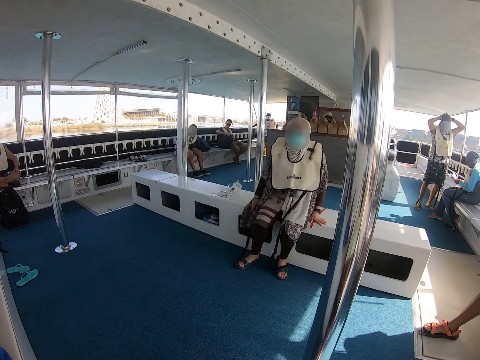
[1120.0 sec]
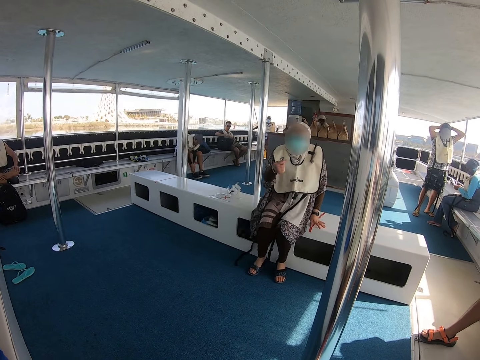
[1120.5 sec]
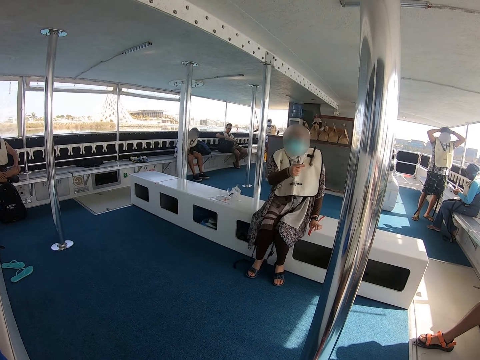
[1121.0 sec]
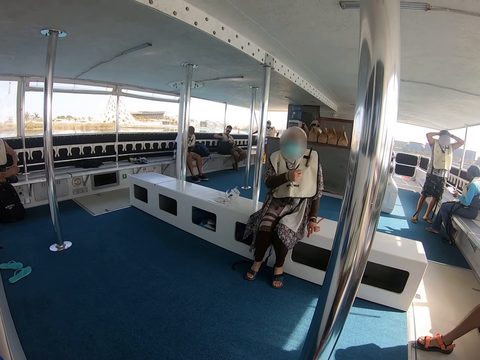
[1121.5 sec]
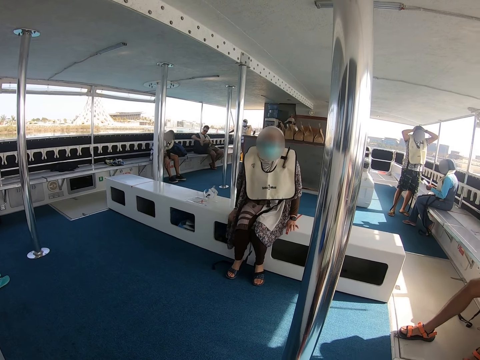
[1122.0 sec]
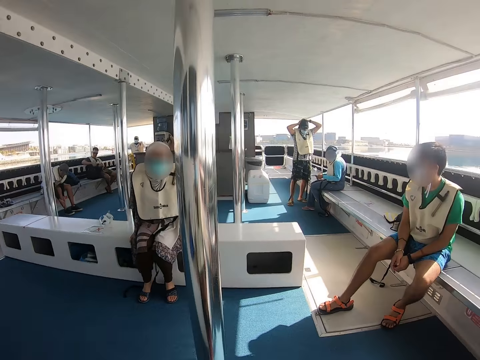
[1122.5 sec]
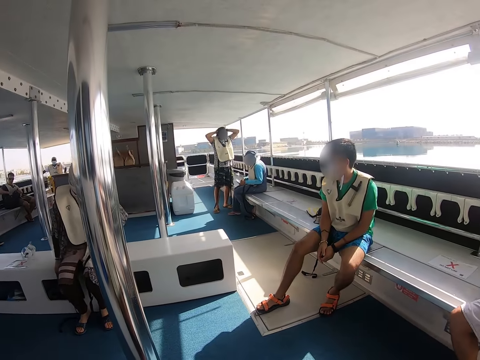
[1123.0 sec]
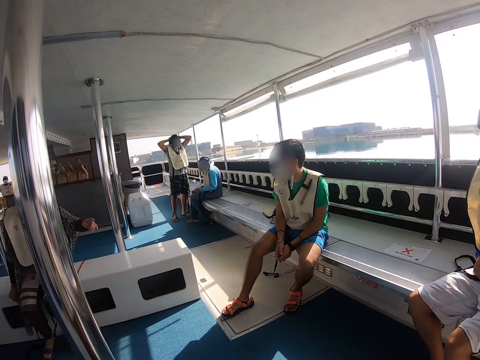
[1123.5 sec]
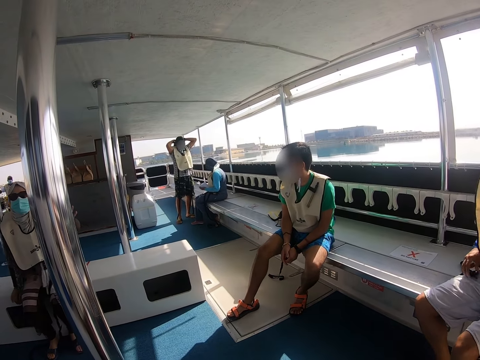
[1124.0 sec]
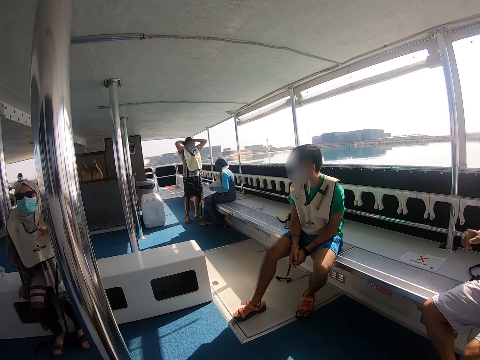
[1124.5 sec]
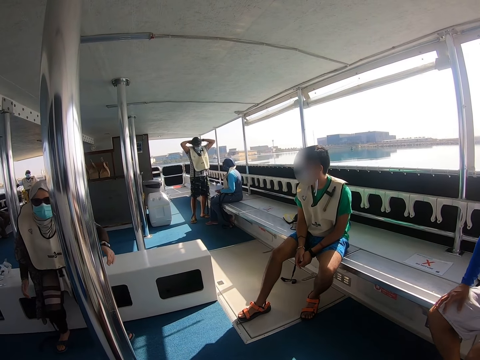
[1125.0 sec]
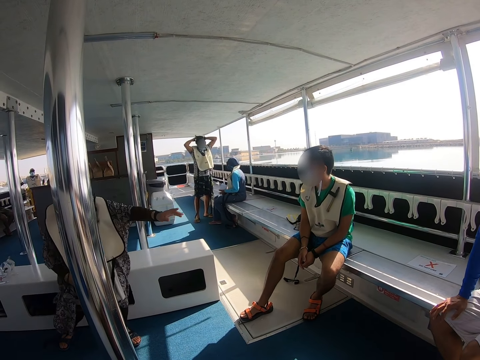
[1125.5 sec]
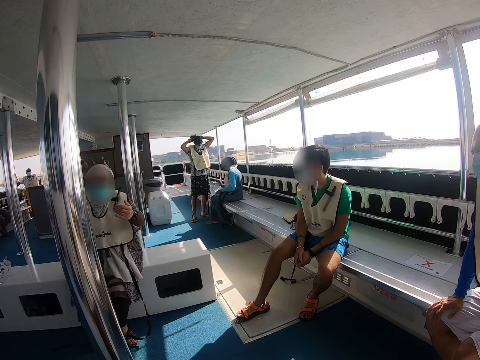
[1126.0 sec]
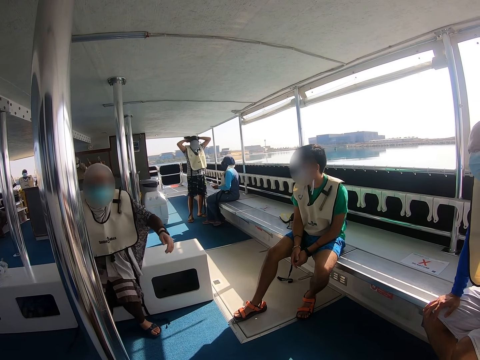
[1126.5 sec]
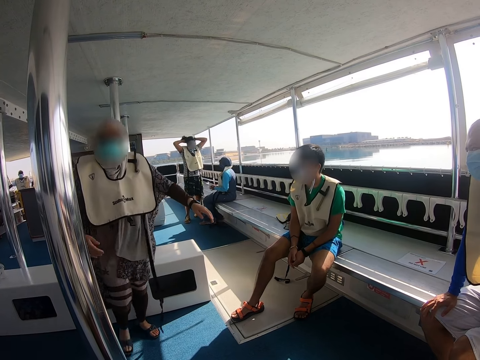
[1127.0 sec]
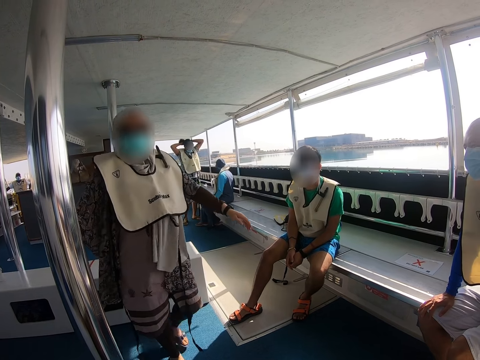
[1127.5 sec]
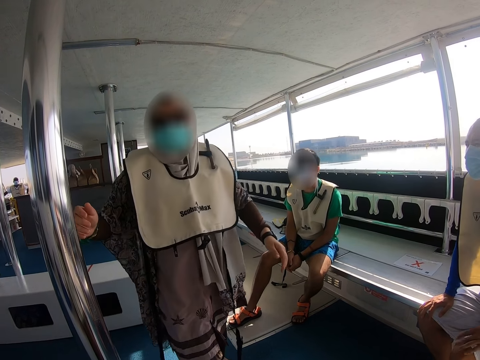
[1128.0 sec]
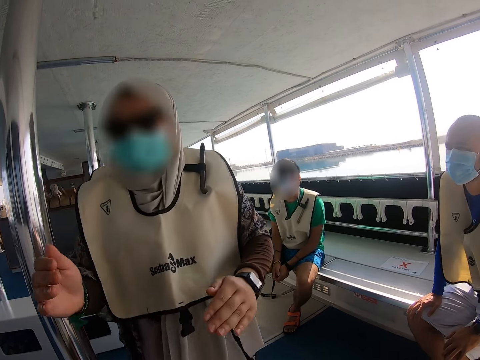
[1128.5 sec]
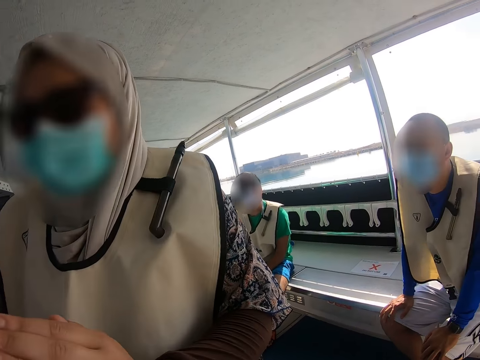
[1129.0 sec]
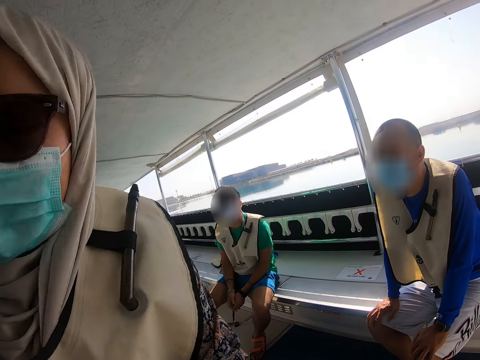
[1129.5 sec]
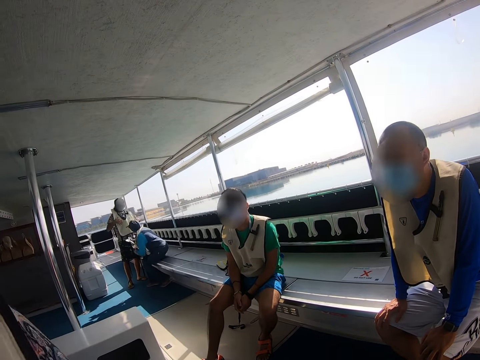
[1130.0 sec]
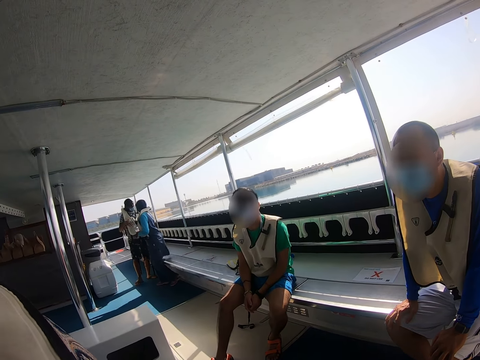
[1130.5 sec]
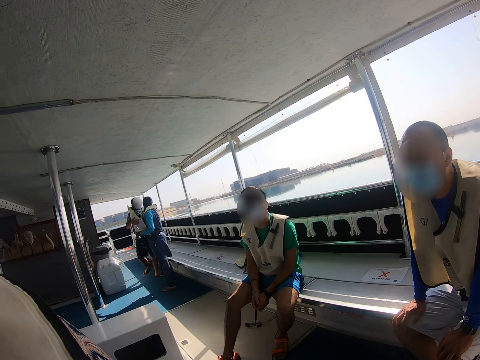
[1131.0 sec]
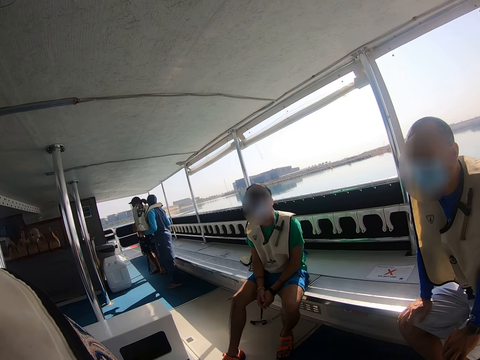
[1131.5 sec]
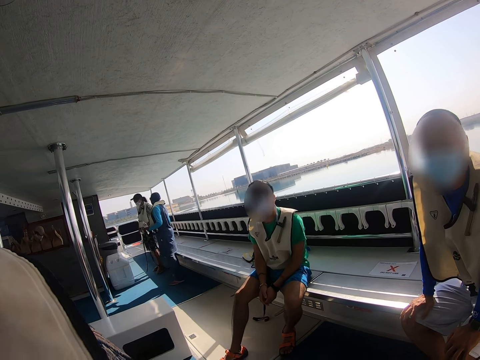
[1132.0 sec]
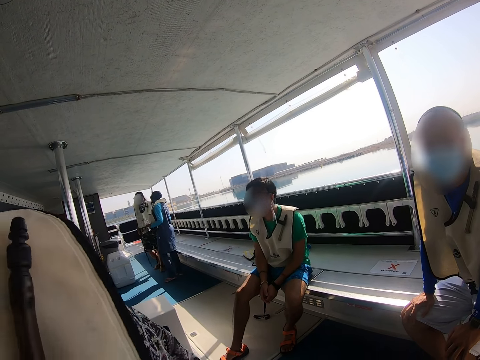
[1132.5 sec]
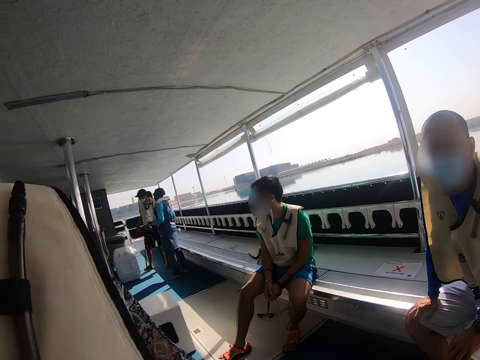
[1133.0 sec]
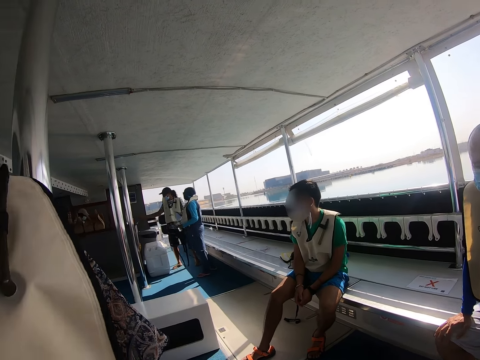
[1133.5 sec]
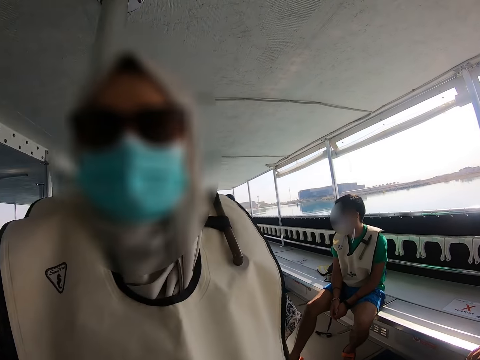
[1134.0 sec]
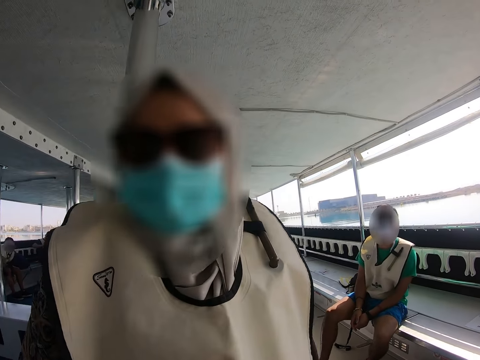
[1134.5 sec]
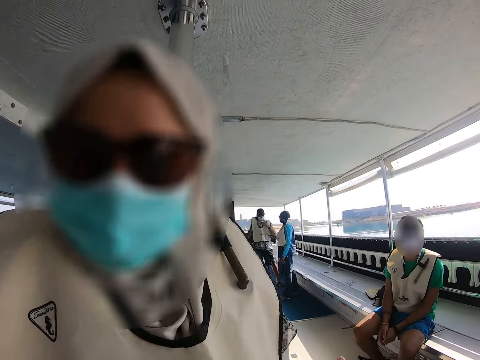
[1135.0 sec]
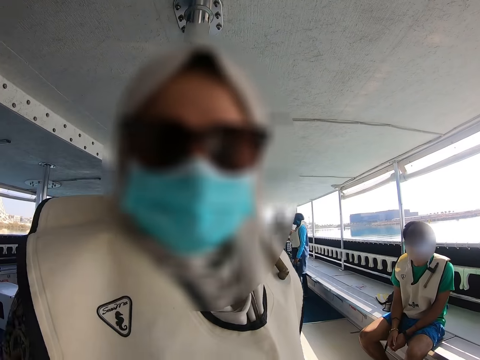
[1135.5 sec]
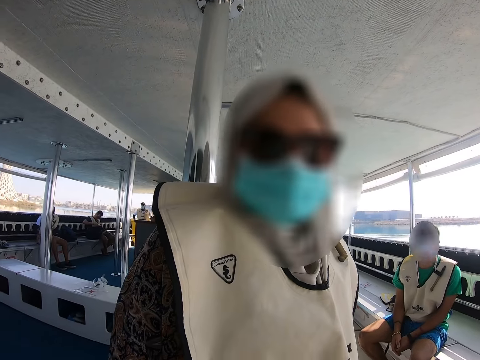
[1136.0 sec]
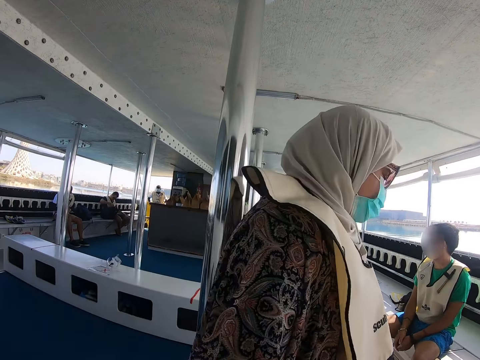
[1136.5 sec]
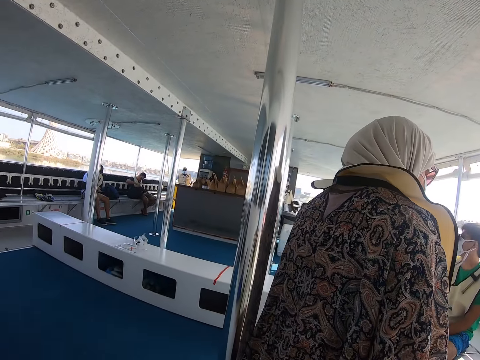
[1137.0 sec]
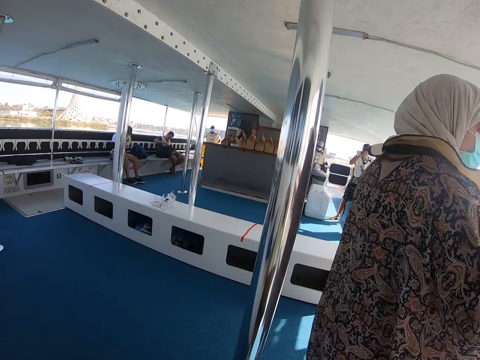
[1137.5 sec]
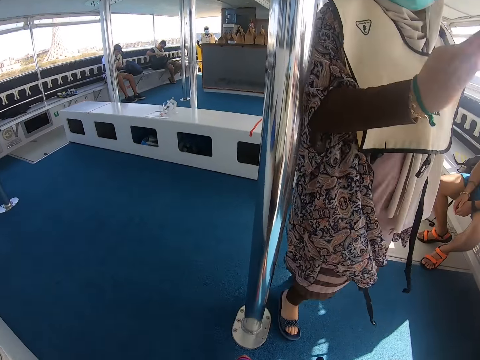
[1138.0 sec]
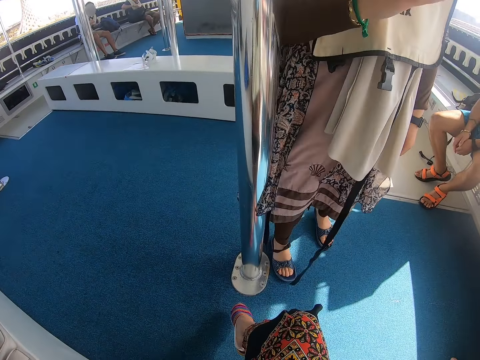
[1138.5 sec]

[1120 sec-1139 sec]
A person sits. Another person signs to the camera wearer. The first person points. The camera wearer looks around. Another person folds hair. The first person moves around. The second person walks towards the camera wearer. Another person stands up. The first person moves around. The second person interacts with the camera wearer.

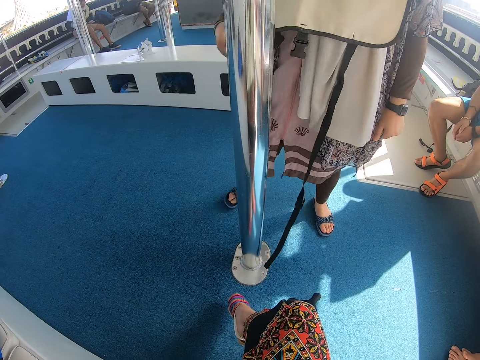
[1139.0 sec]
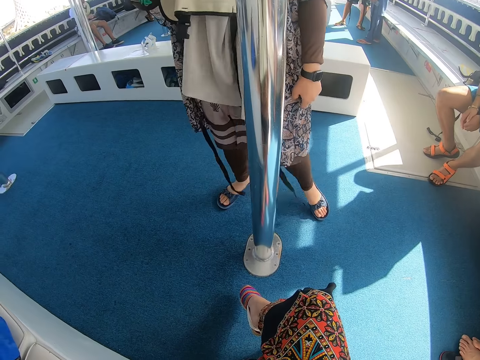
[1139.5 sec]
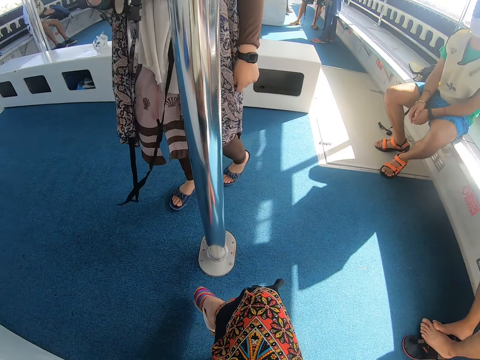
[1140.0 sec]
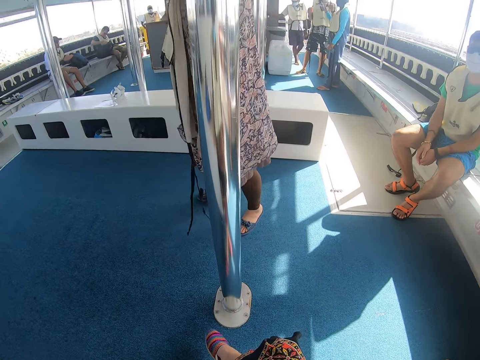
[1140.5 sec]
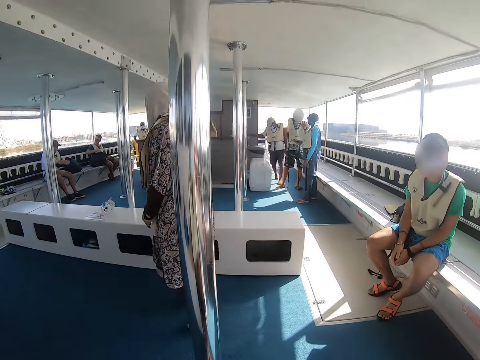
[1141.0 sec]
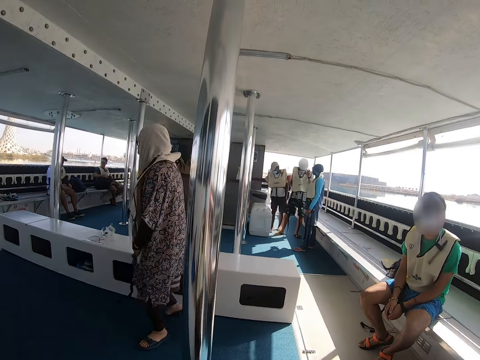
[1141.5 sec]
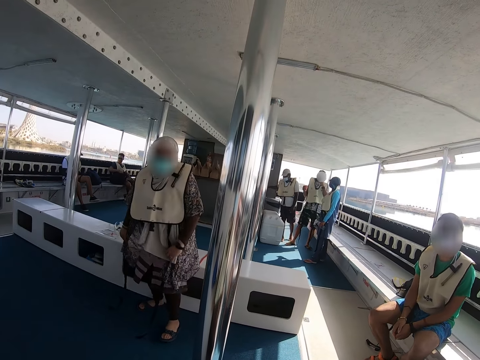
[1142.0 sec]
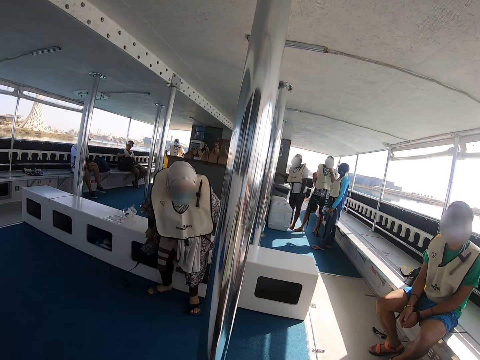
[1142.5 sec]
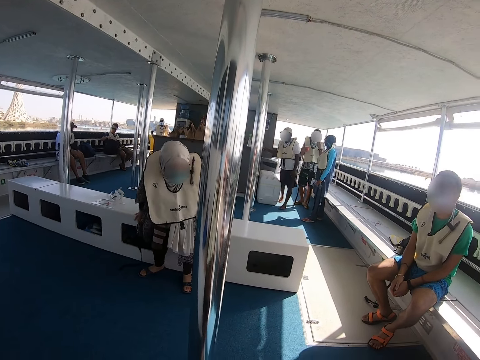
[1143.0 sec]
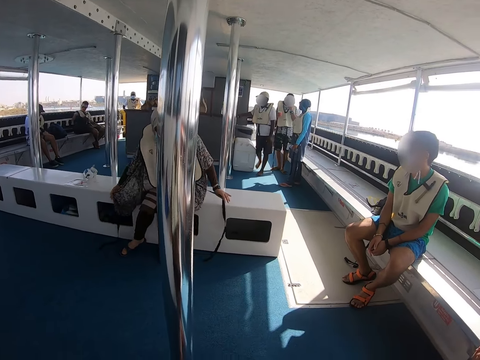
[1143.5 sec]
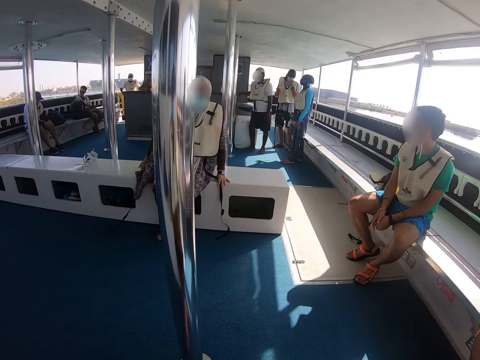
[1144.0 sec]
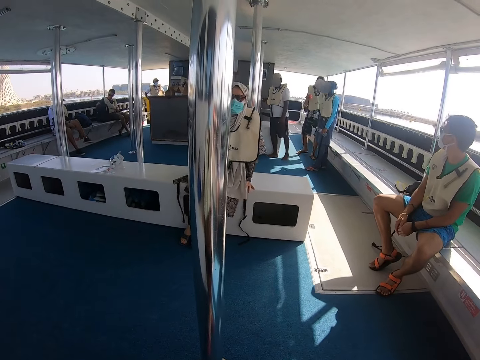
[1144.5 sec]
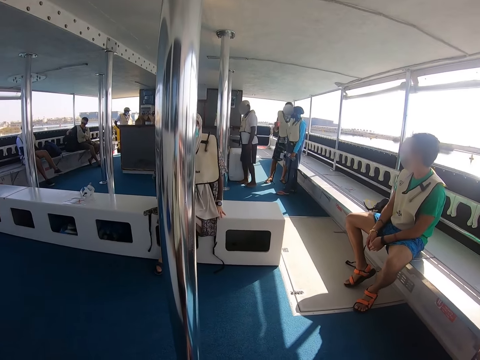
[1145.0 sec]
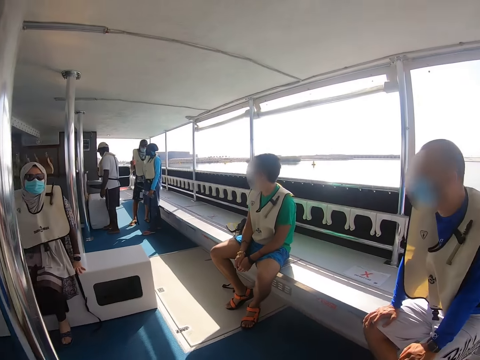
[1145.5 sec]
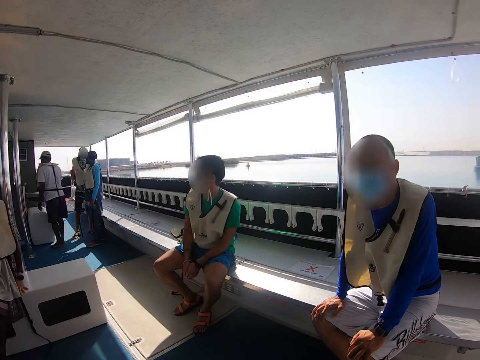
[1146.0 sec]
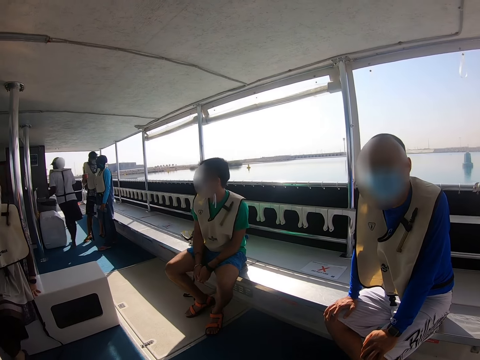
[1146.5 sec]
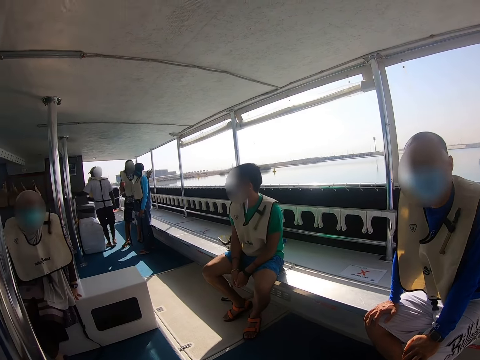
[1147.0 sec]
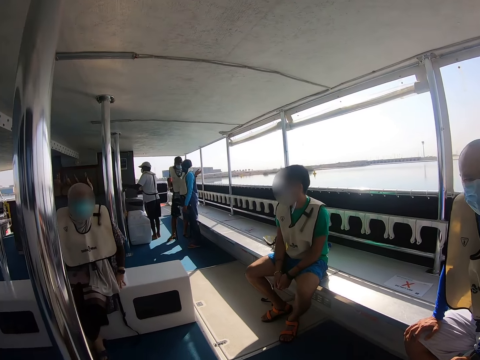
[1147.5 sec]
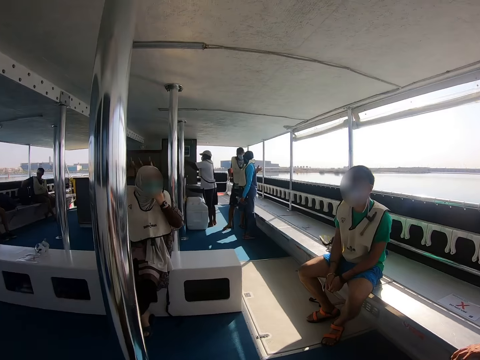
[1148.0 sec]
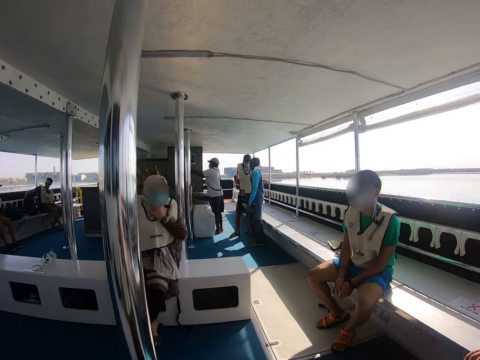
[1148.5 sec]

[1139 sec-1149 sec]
A person sits.
